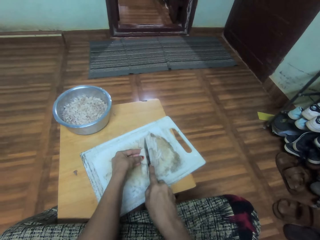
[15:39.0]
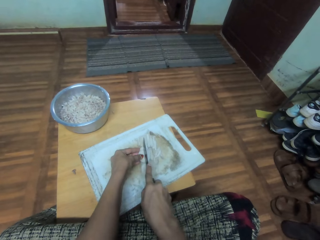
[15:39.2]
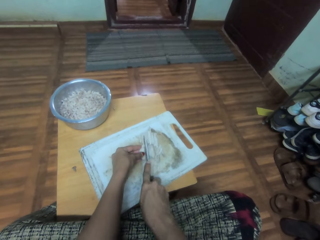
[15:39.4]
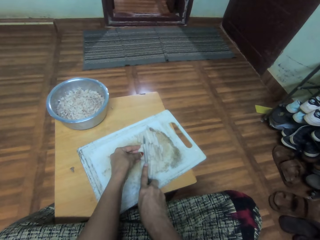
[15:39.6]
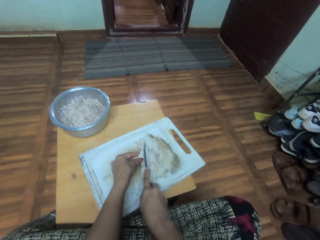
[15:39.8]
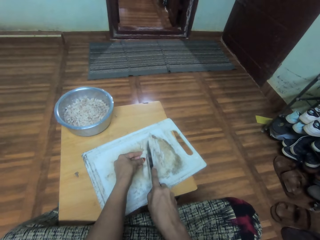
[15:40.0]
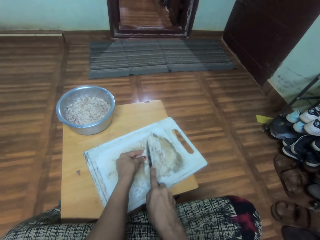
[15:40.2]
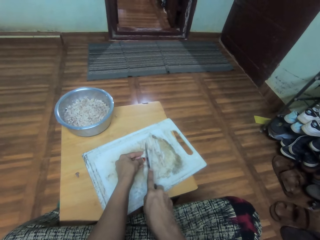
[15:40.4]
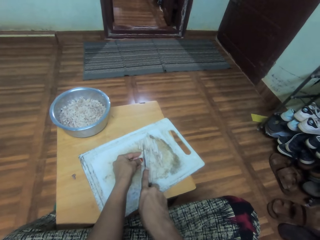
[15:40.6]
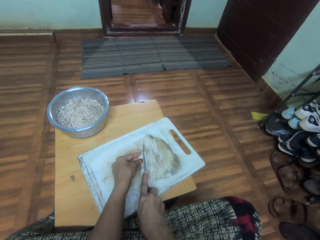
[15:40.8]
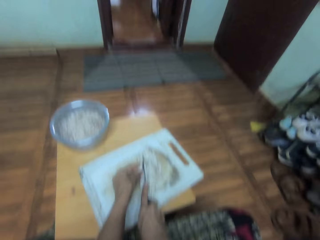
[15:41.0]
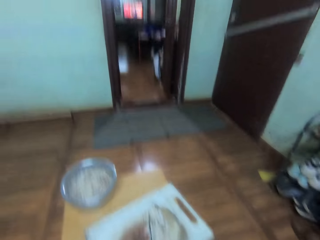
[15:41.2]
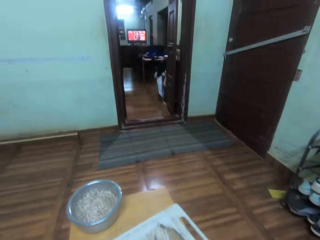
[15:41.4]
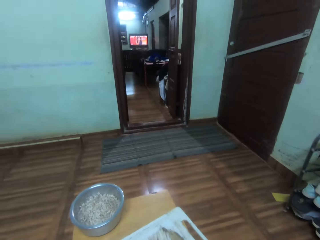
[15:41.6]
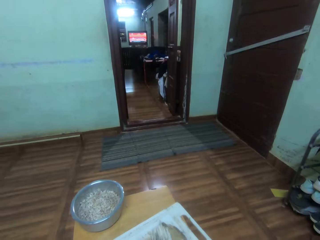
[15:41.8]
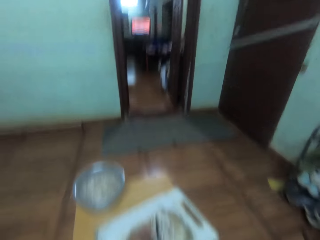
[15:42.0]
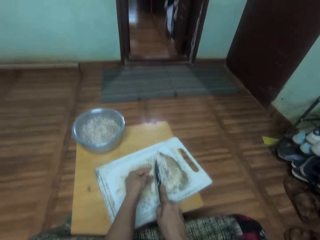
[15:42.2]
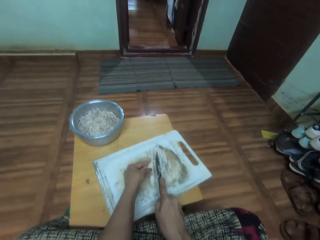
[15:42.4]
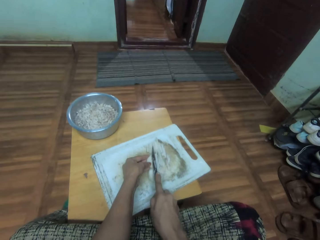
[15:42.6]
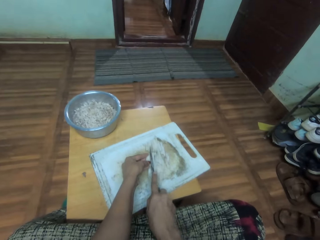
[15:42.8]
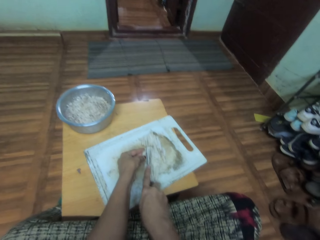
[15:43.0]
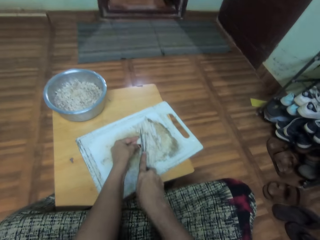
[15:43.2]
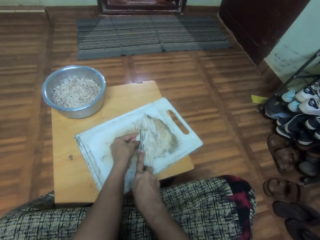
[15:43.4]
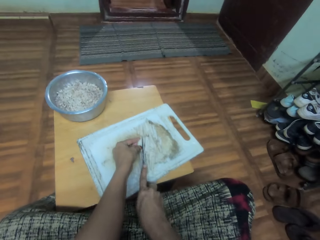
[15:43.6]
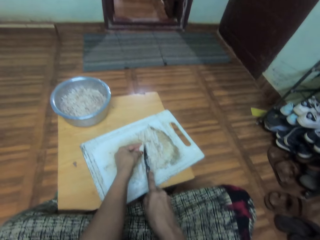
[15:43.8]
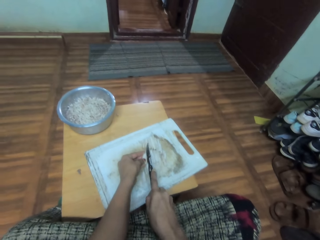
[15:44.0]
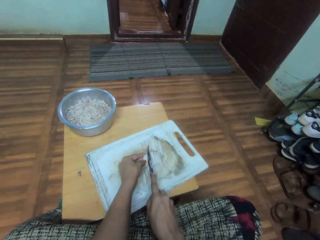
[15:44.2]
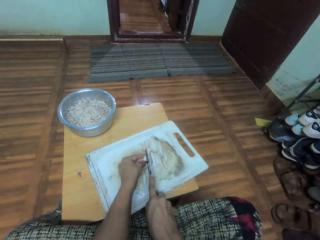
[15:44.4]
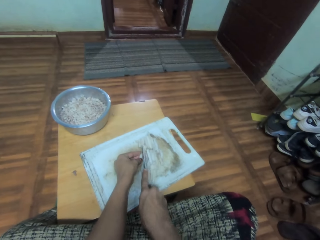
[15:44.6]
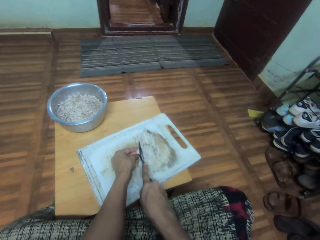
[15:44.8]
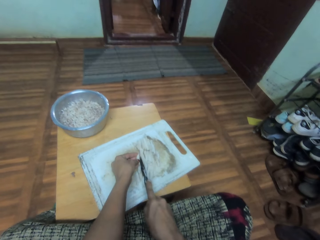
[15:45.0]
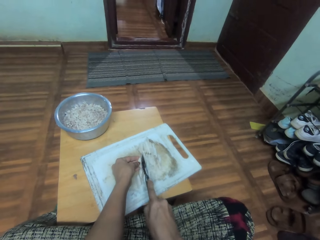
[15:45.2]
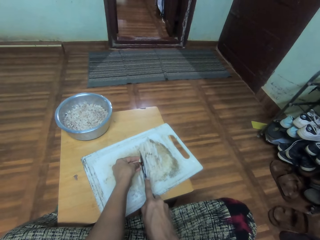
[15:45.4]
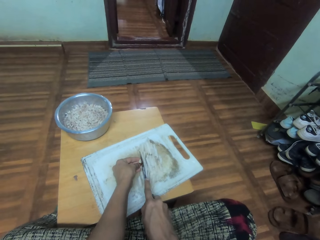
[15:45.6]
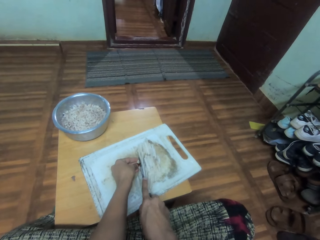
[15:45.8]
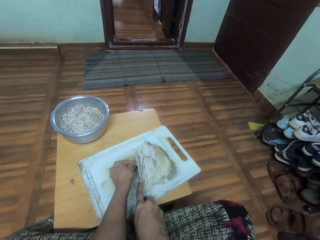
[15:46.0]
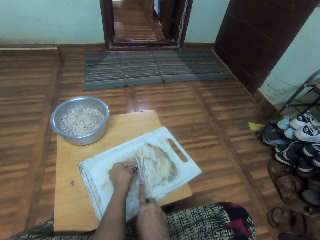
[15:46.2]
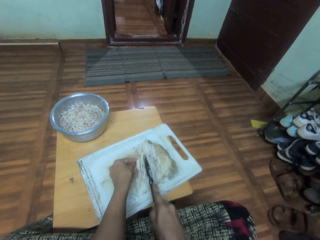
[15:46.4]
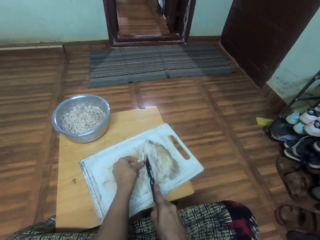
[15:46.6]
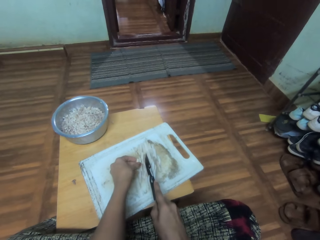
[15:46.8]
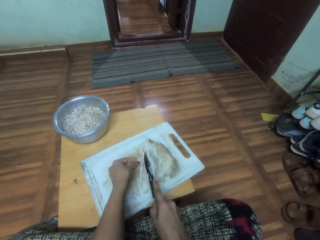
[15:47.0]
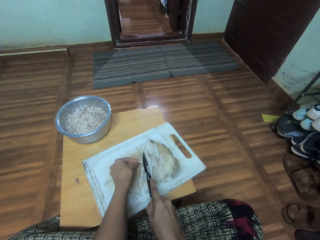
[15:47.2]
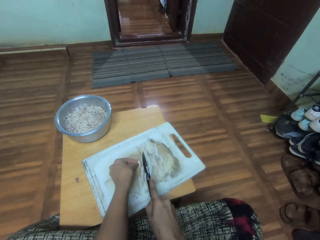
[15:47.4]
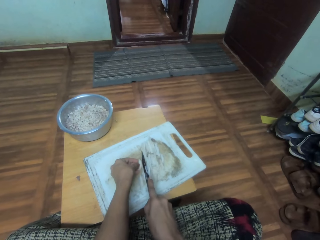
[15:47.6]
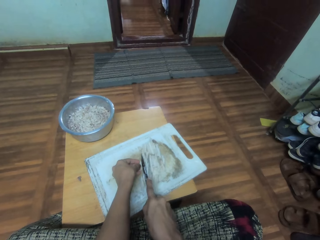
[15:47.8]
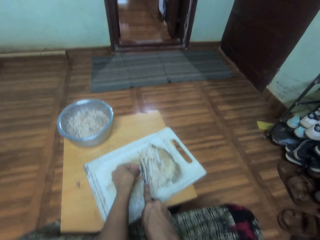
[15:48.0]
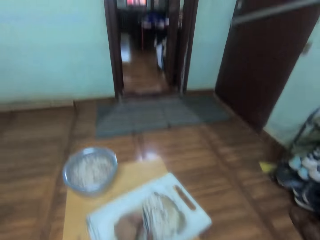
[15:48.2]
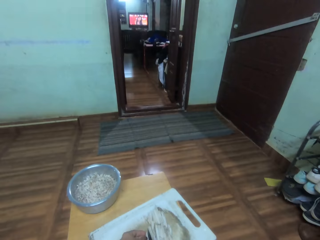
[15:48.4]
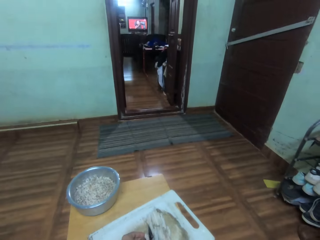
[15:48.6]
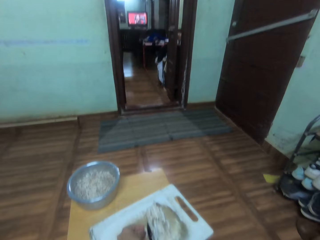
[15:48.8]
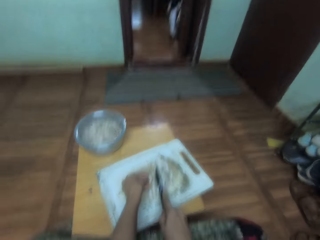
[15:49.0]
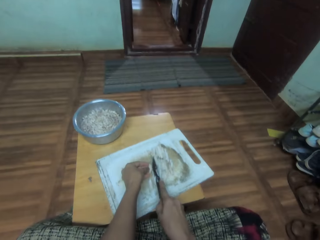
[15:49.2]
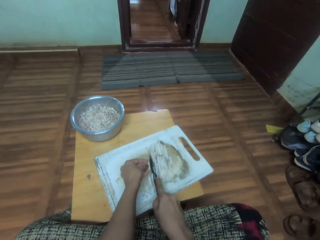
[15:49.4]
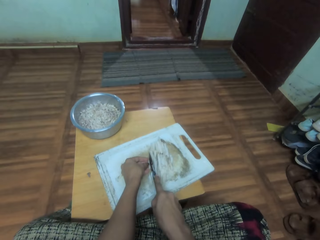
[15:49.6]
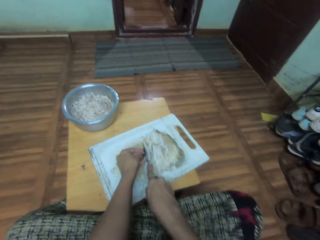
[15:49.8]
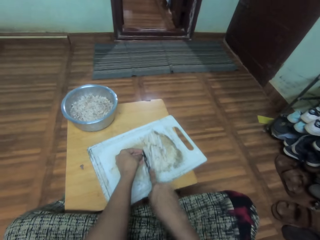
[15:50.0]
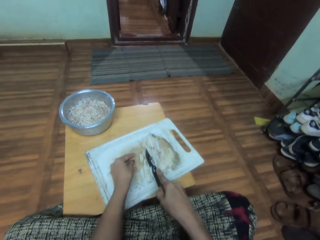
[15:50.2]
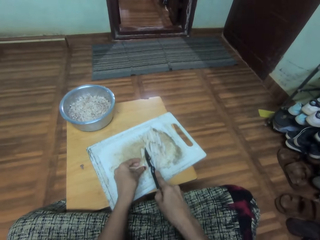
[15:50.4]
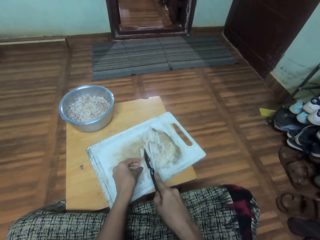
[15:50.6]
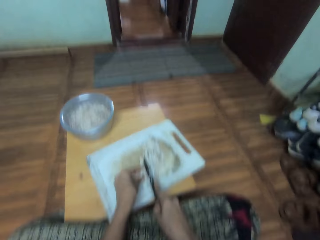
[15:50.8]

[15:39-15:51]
The camera wearer watches television. They cut the vegetable pieces on the tray with a knife. They watch television. They cut the vegetable pieces on the tray with the knife.

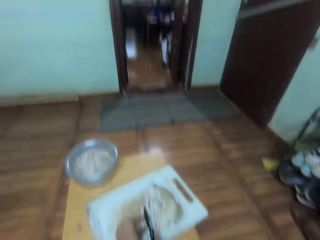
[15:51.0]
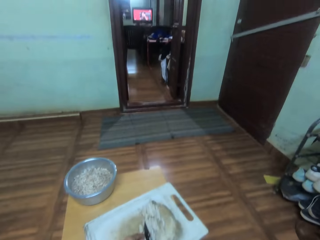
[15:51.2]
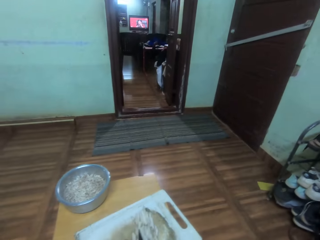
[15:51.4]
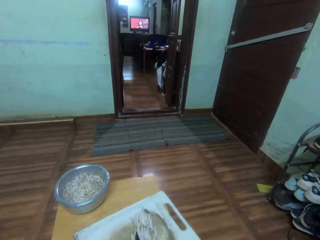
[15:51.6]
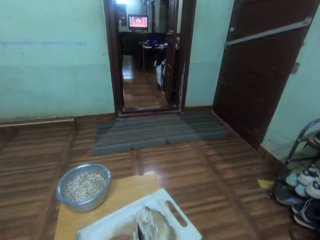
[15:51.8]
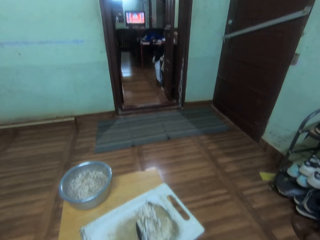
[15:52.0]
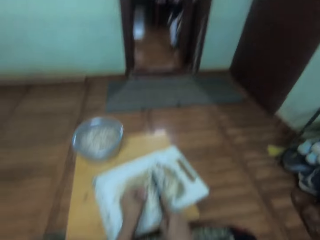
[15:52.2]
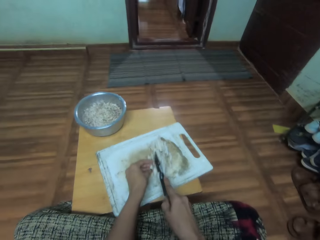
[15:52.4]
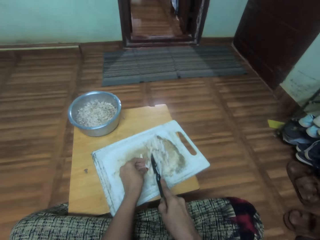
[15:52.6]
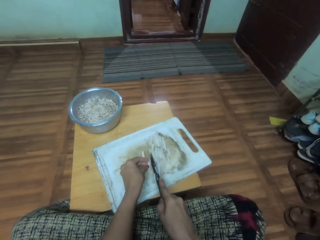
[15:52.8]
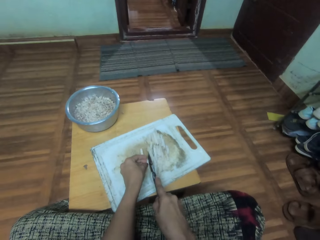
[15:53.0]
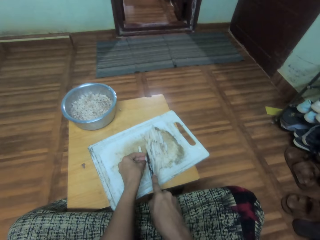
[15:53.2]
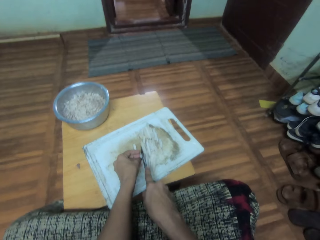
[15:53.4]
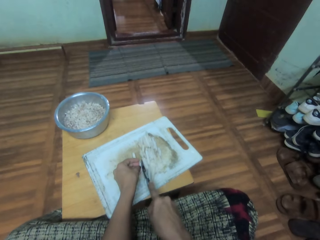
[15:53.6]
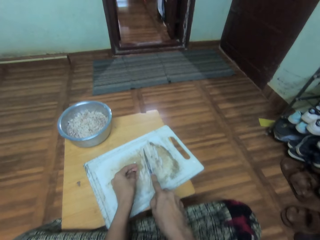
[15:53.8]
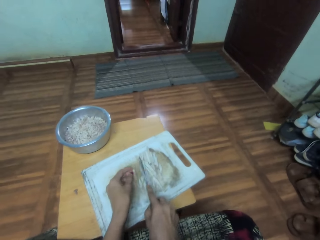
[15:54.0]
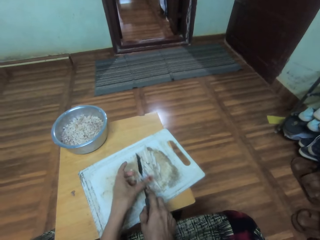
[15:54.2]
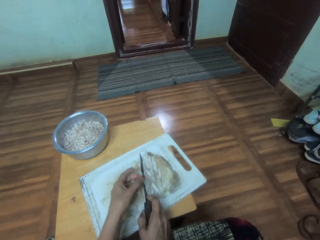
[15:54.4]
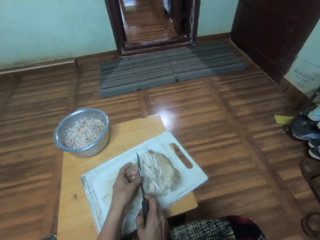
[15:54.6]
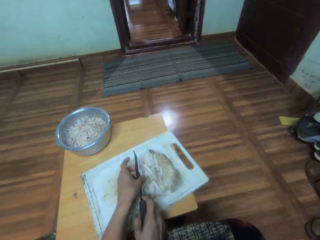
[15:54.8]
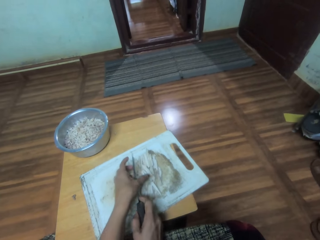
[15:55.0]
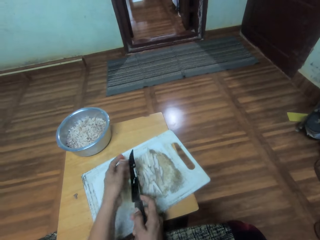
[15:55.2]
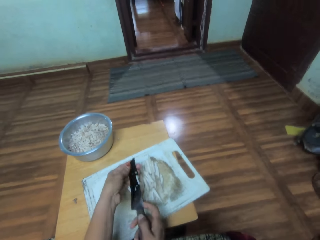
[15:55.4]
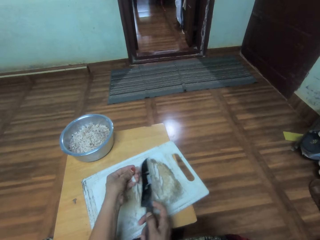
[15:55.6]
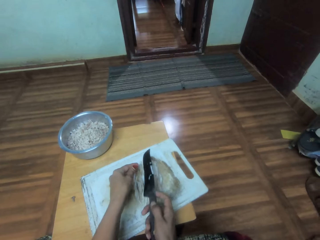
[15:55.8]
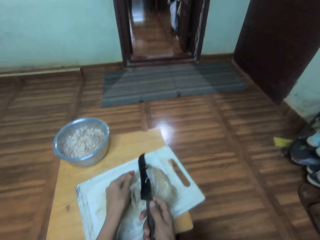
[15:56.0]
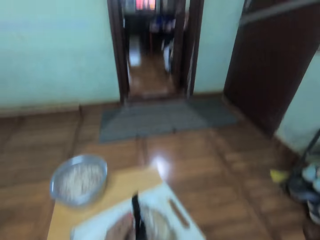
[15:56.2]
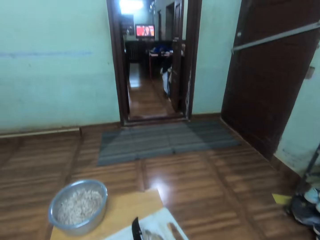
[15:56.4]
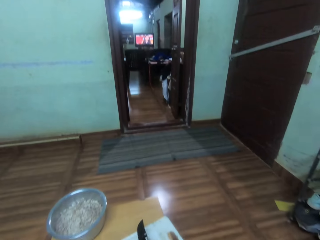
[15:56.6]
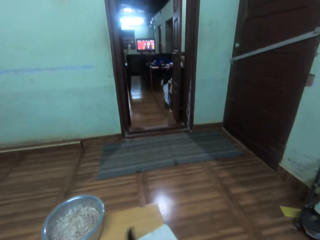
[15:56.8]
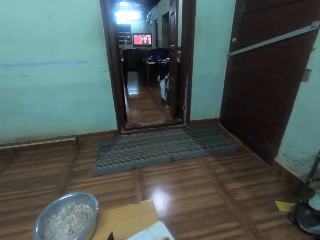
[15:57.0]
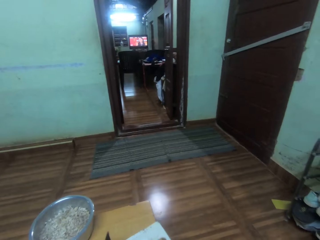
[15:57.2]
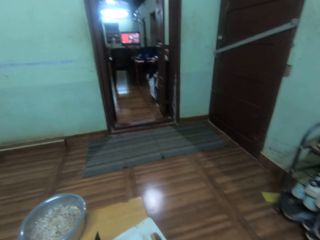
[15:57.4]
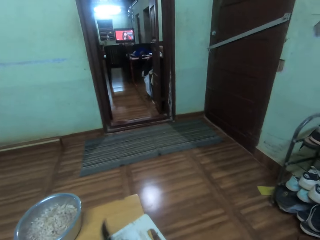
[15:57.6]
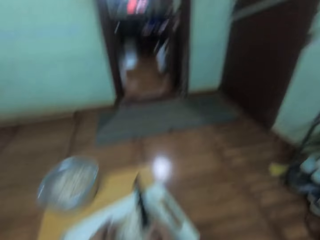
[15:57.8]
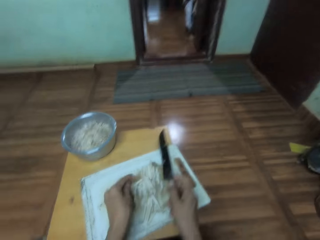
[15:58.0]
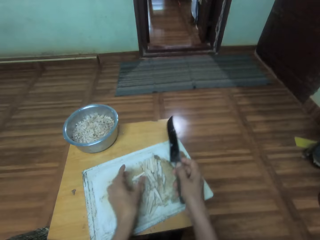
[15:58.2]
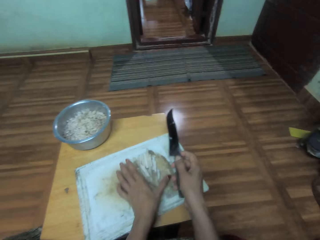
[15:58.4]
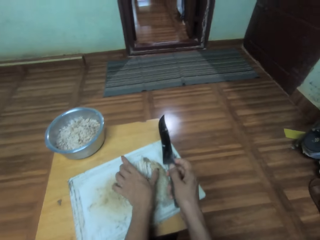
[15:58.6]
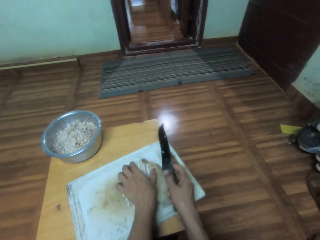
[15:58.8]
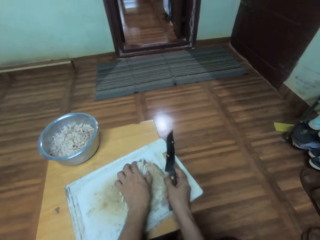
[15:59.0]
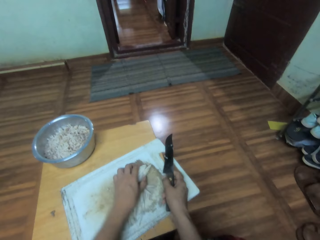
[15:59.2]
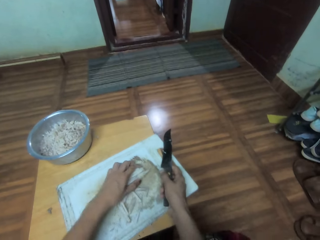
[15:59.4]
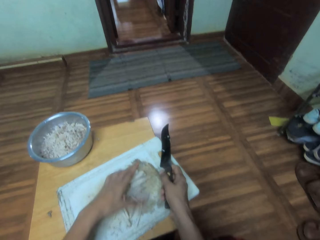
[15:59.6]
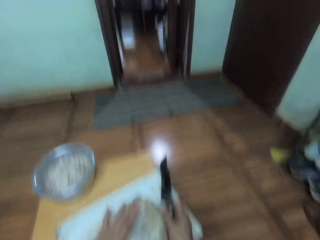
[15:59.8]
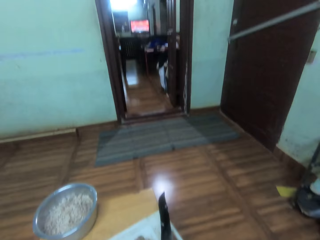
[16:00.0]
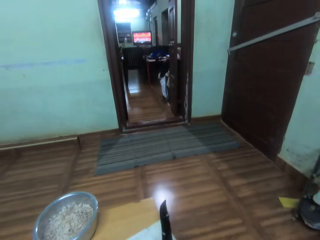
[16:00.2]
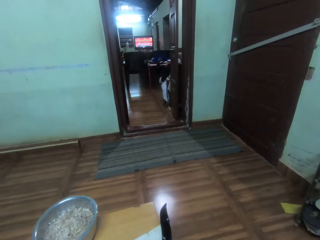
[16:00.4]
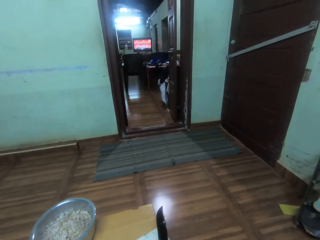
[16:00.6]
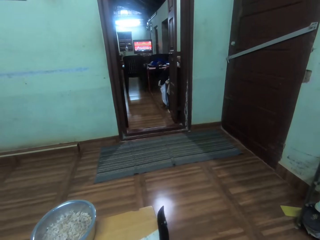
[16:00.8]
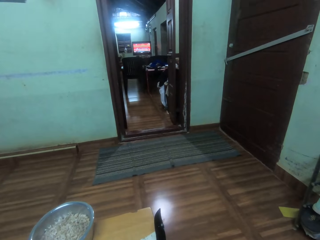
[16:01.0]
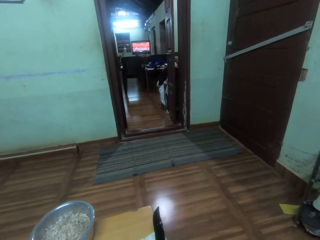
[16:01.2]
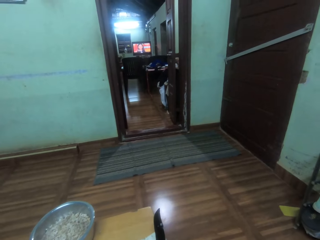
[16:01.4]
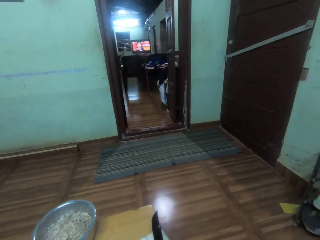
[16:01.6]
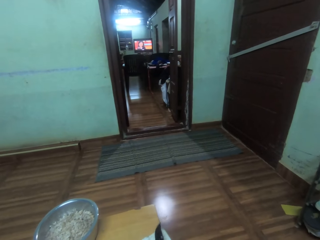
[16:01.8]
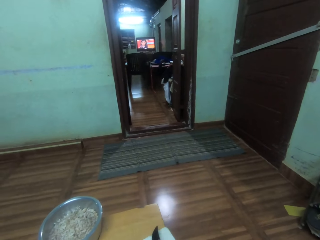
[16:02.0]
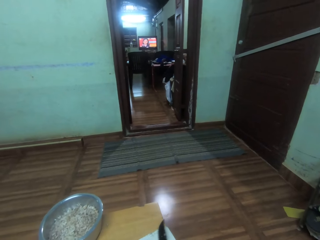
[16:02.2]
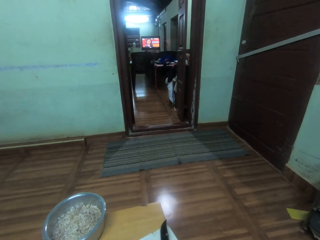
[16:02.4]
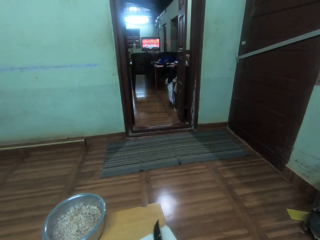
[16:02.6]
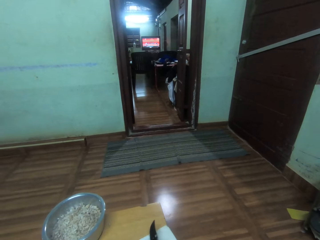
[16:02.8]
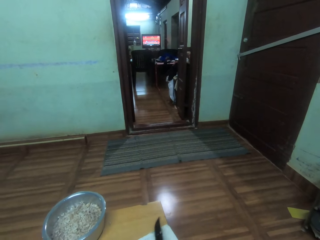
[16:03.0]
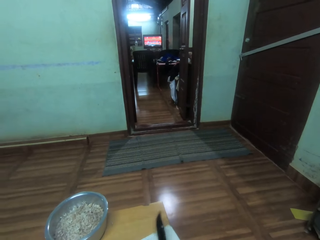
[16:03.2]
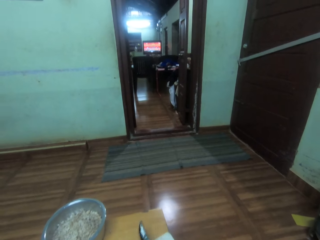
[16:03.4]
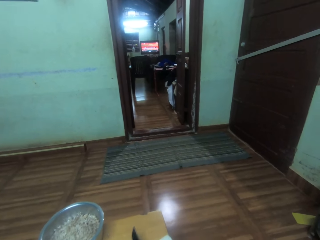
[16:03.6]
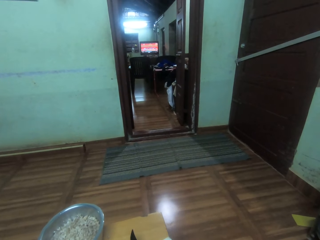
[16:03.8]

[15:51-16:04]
The camera wearer watches television. They cut the vegetable pieces on the tray with a knife. They remove pieces of vegetable or banana stem from the knife. They watch television. They hold the pieces of vegetable on the tray. They collect the banana stem. They watch television.
